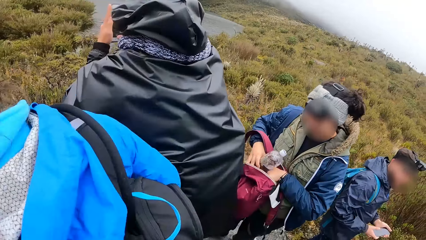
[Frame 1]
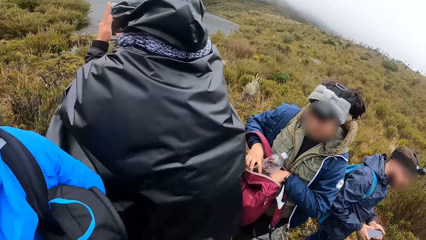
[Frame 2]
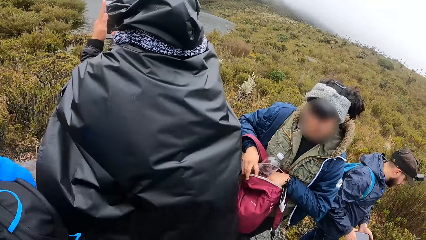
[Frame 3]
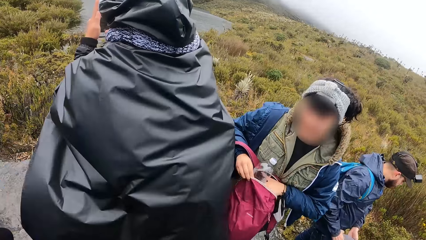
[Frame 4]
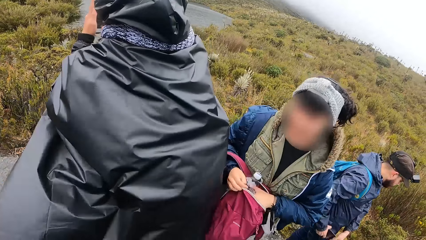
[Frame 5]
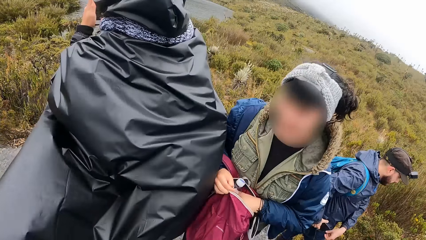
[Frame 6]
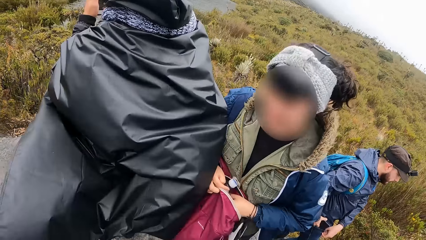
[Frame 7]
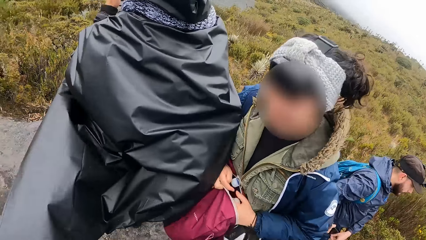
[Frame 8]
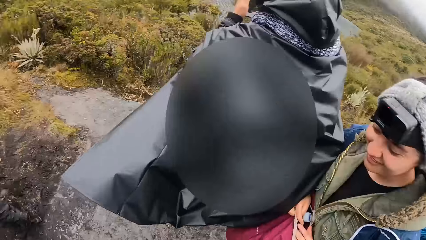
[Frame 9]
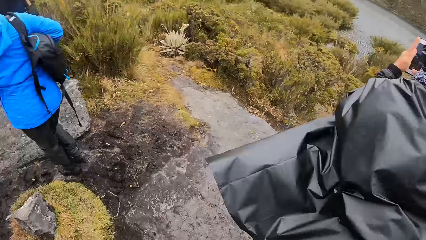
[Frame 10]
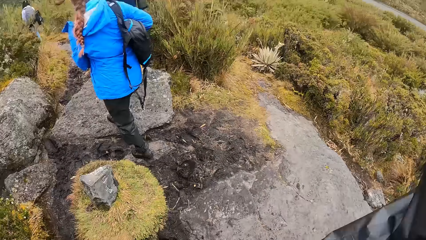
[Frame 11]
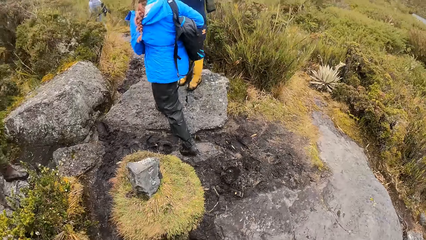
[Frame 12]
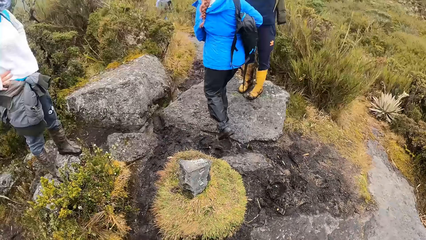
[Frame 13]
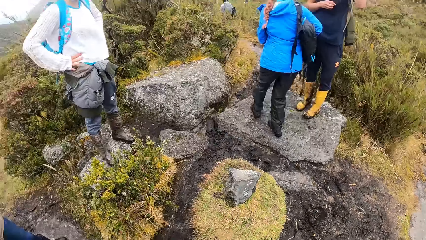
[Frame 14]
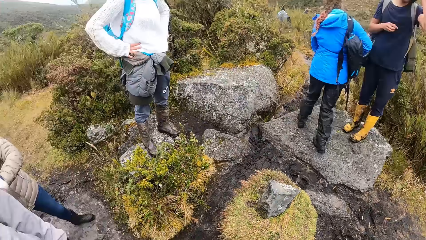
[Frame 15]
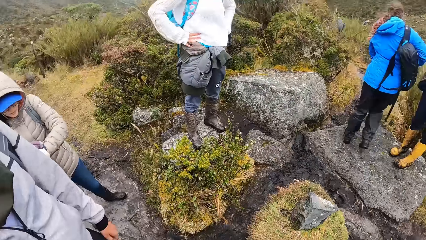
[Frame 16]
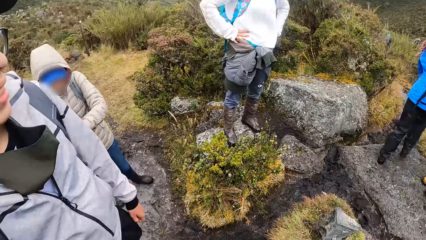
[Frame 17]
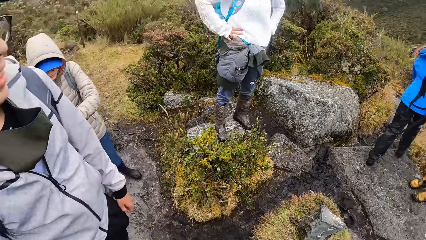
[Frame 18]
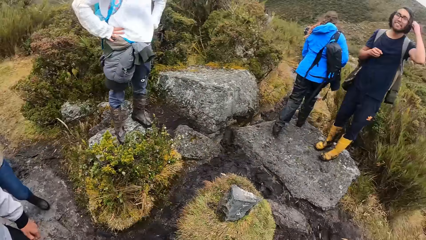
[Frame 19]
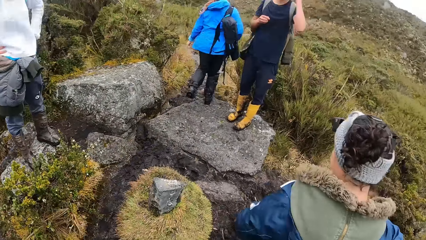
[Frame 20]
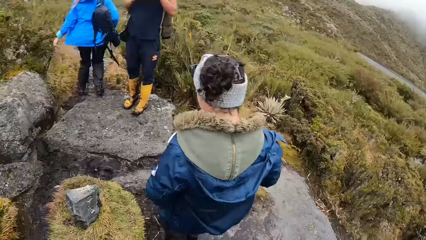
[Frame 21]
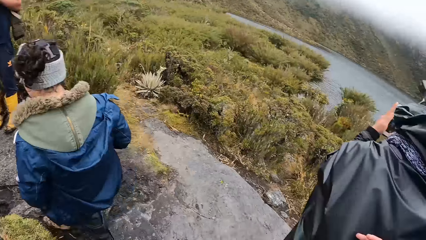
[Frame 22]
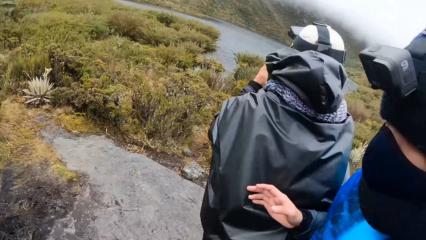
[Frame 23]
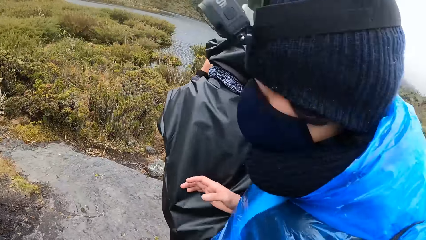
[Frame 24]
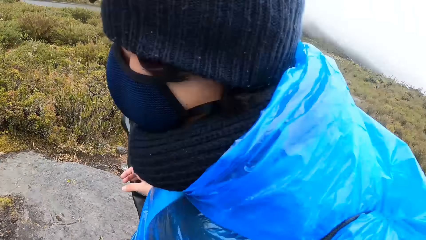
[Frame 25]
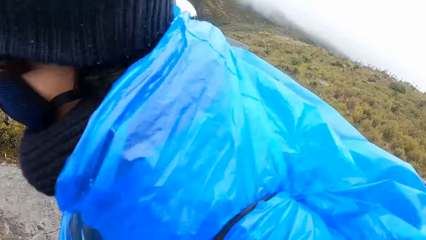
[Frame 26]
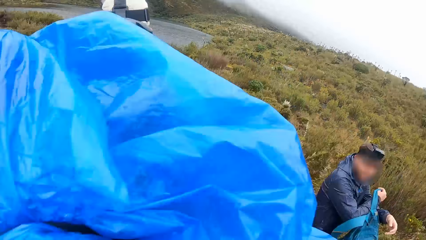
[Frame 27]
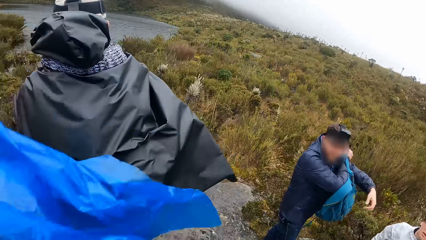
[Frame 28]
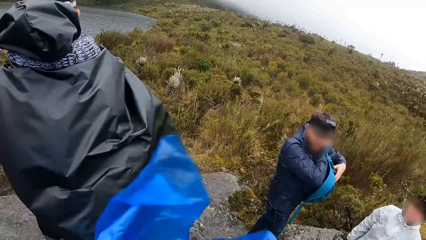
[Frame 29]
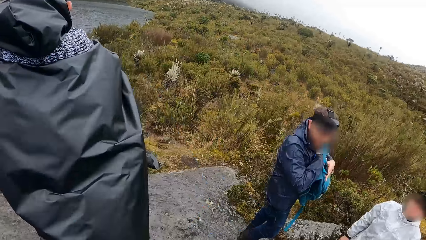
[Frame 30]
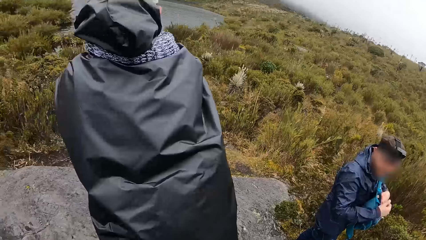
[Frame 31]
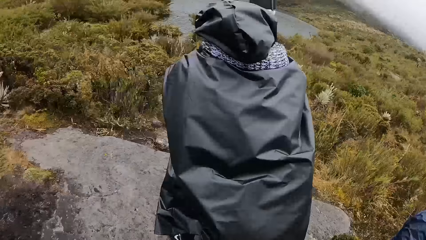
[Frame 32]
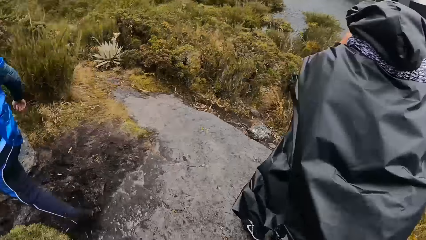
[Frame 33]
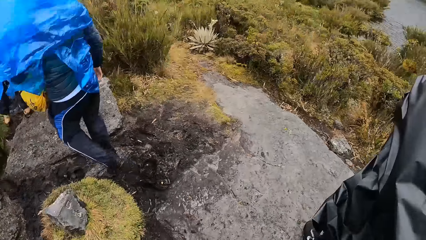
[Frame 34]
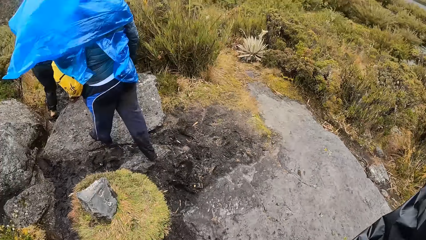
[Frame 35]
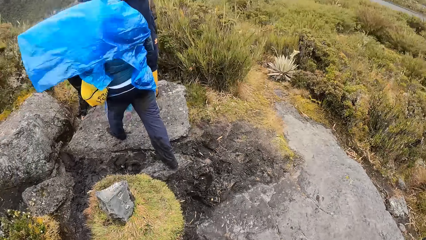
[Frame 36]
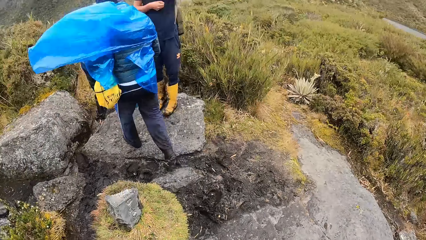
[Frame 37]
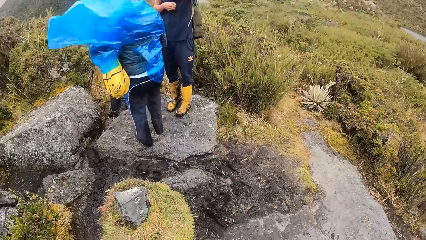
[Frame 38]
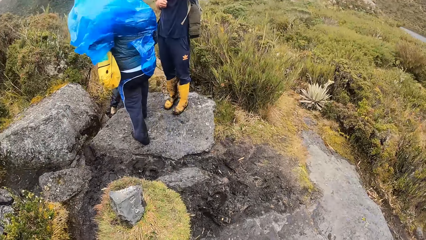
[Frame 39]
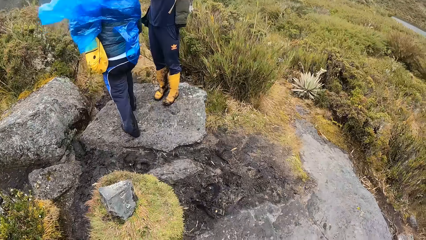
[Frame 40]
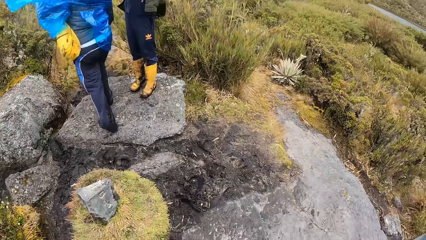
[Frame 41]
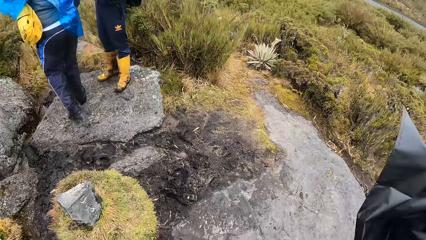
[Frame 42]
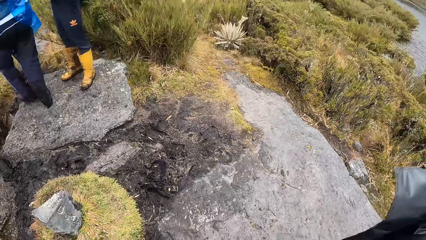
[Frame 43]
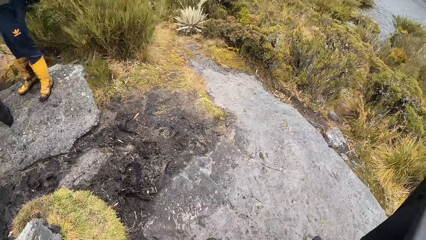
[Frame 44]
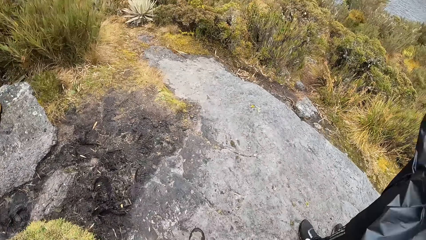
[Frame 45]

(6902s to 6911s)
A woman climbs some rocks on the marshy mountain trail on the mountain. The camera wearer looks around the mountain.

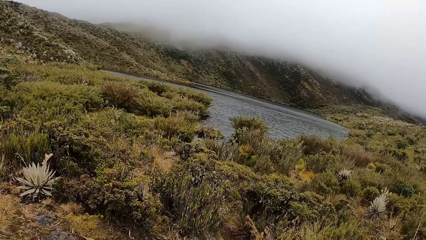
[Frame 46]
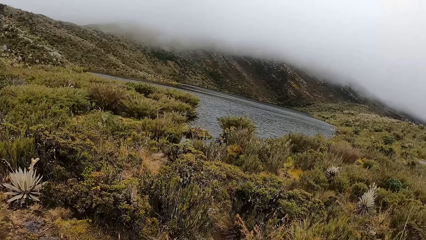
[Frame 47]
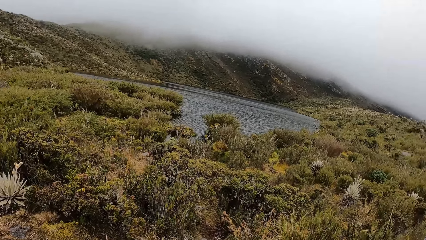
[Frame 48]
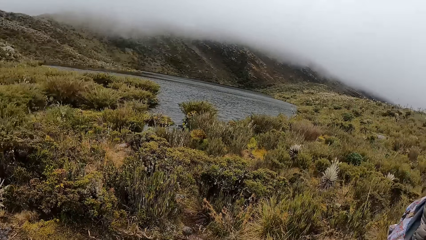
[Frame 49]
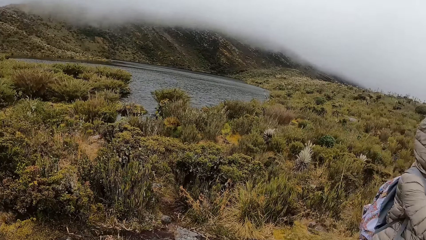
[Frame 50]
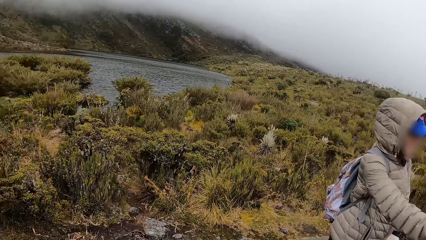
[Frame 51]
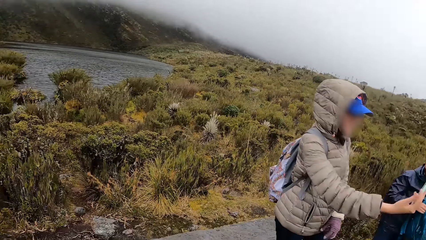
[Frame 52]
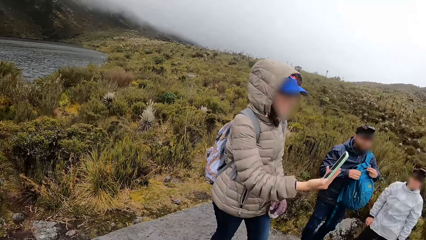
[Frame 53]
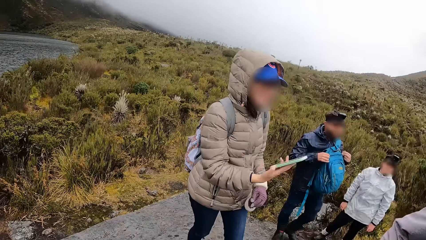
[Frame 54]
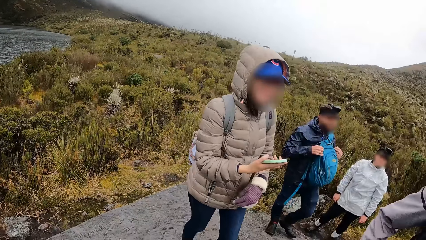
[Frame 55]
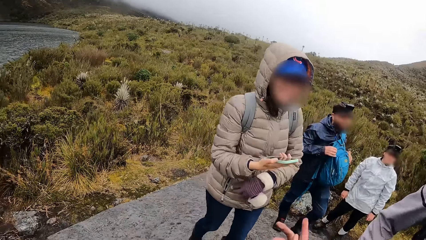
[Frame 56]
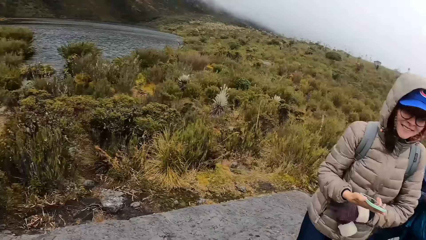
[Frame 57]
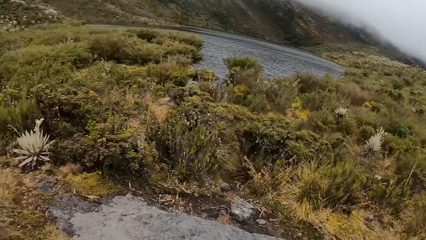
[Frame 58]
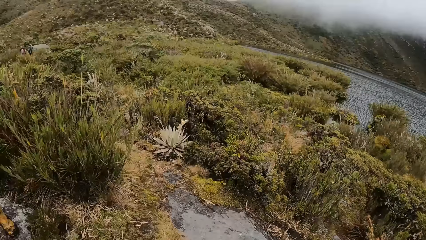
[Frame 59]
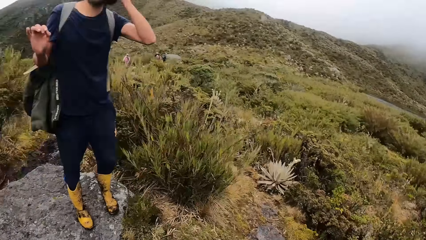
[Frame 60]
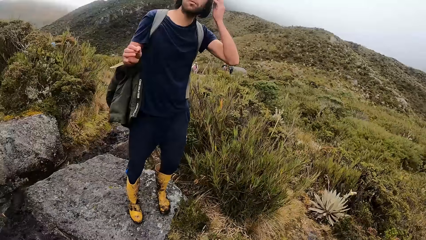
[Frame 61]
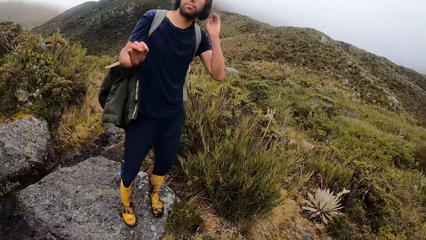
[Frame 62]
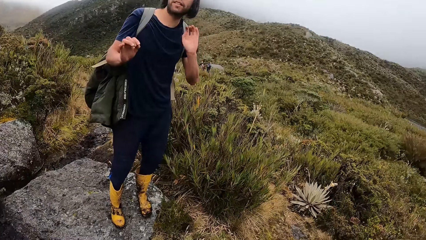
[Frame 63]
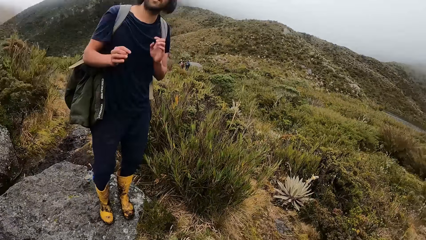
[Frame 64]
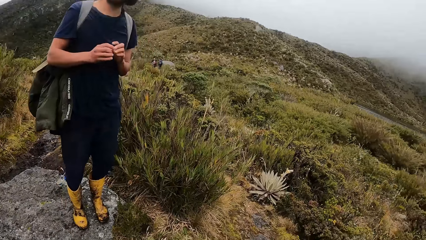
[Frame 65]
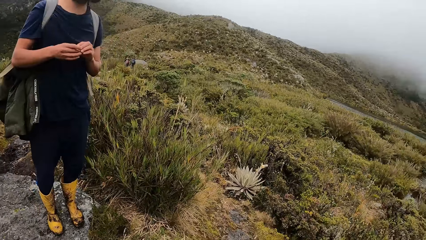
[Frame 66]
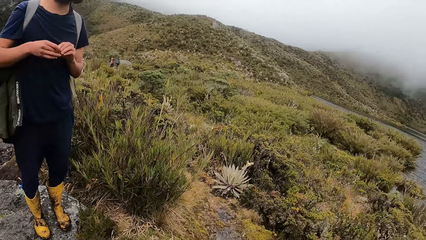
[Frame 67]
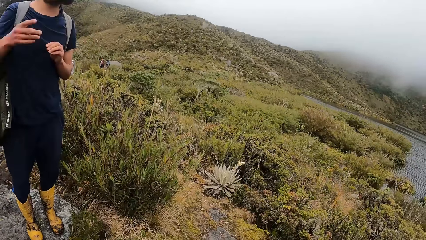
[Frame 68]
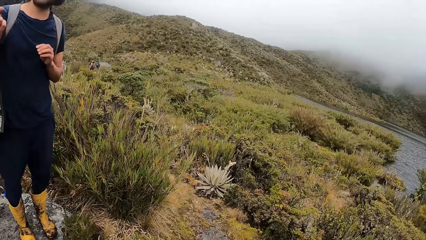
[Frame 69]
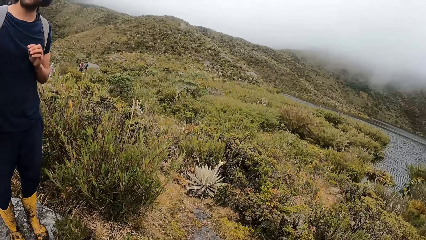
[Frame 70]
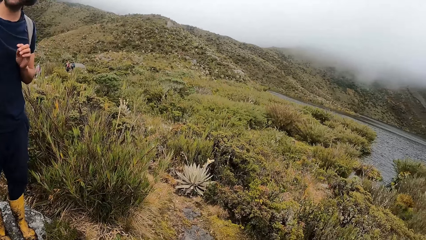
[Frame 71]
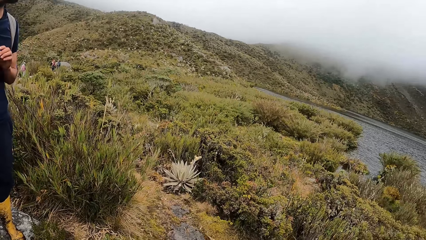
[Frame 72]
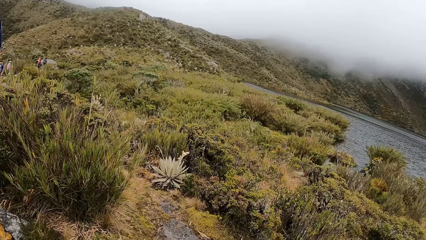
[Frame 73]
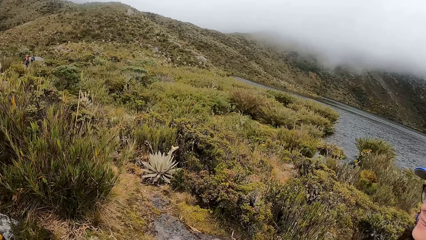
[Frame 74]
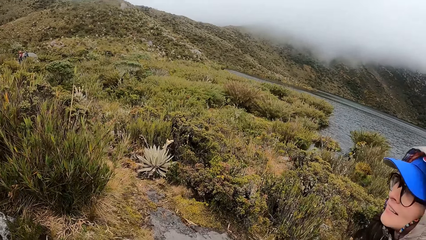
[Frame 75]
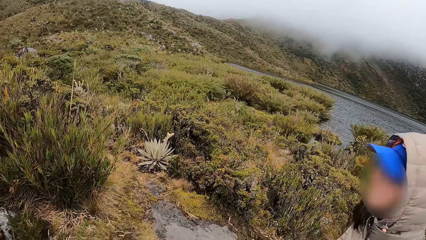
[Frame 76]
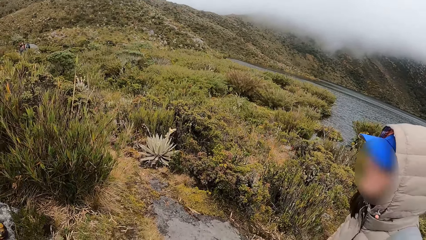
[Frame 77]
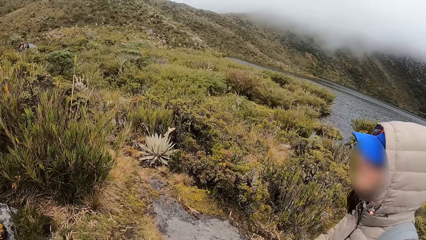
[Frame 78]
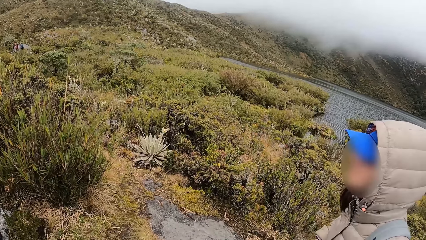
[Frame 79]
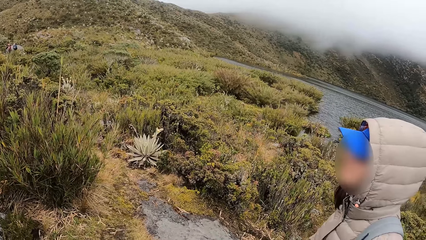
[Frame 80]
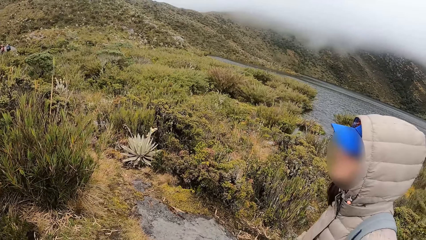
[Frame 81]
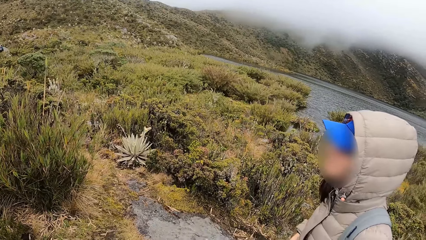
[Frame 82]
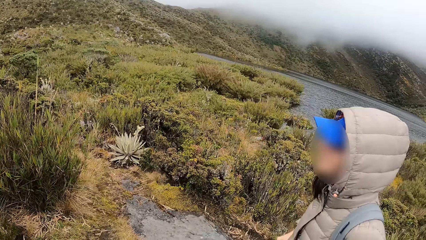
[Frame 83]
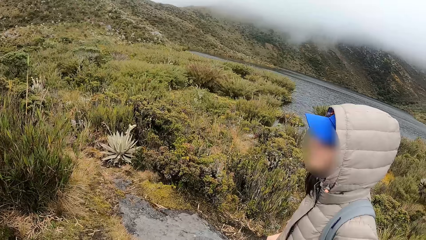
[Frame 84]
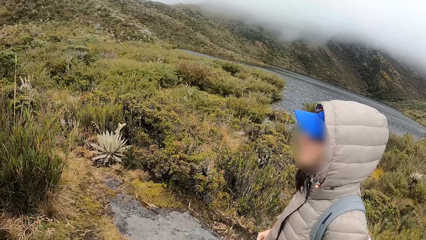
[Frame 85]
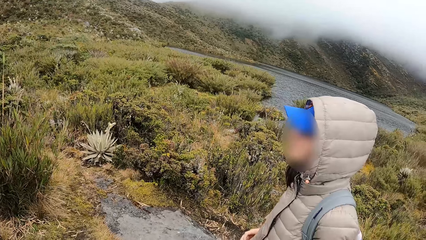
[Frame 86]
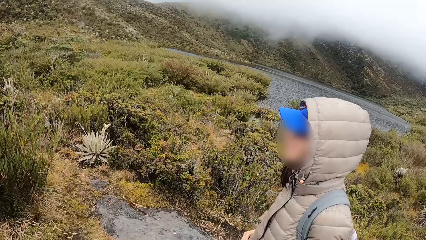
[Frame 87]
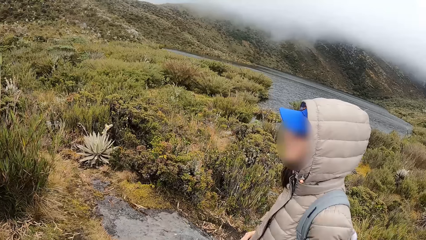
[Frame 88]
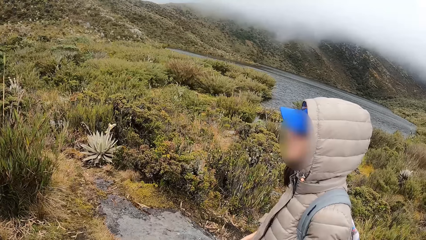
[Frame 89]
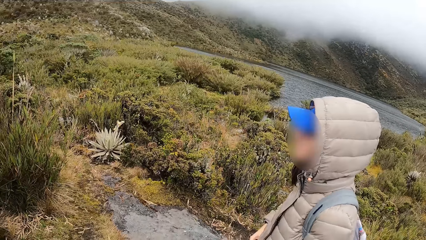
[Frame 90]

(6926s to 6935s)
The woman operates a phone with her right hand. The camera wearer looks at a man. The man gestures with his hand.
